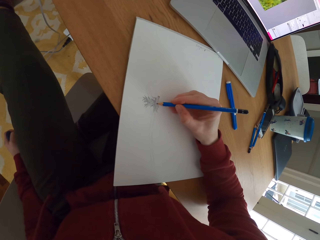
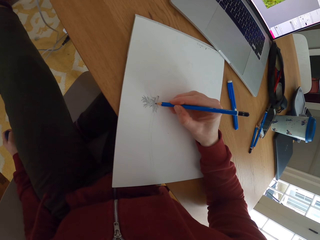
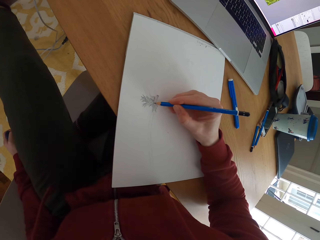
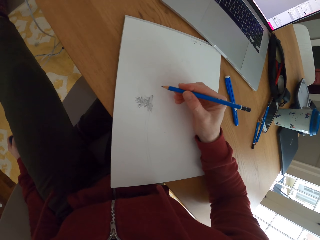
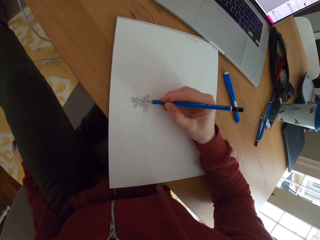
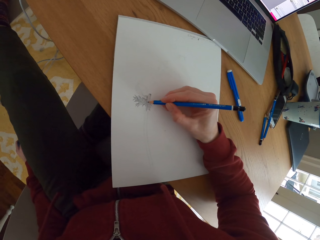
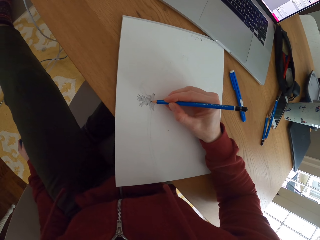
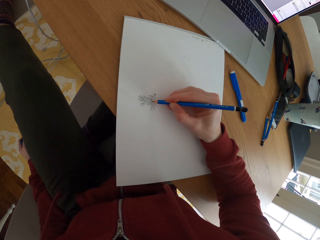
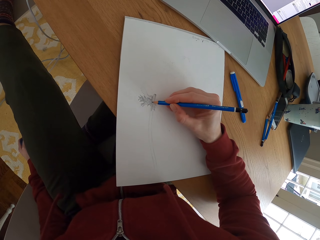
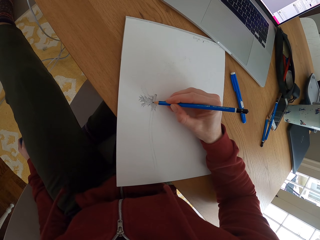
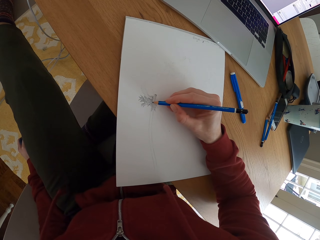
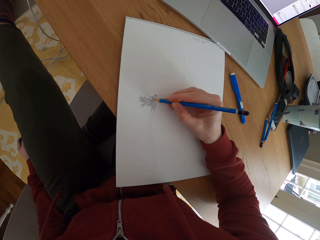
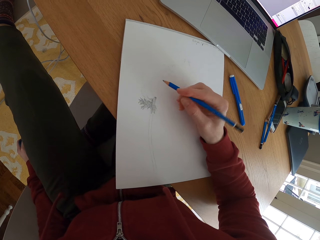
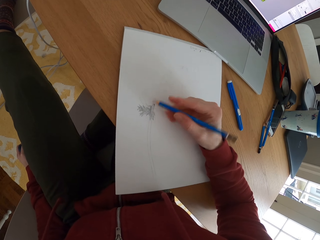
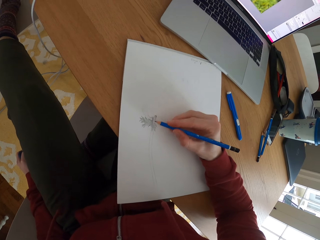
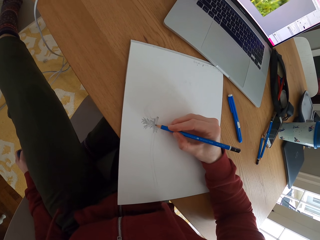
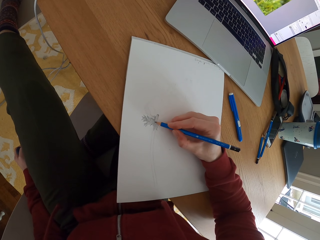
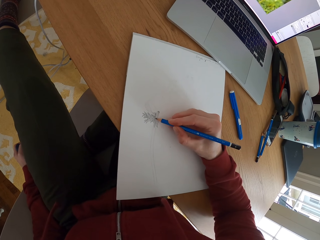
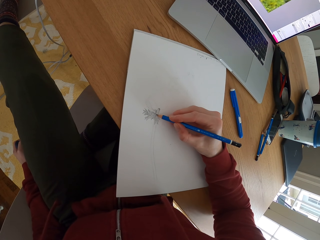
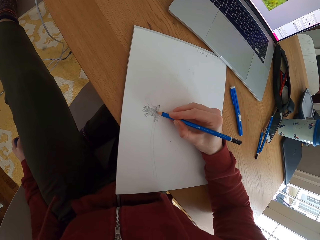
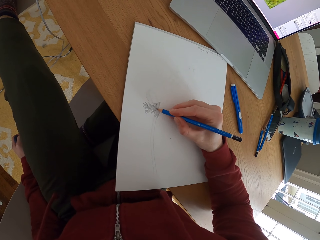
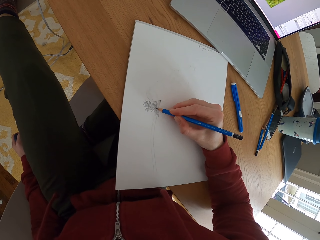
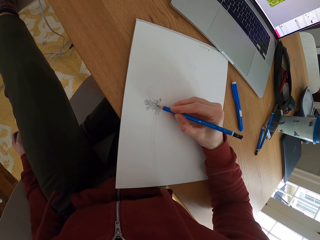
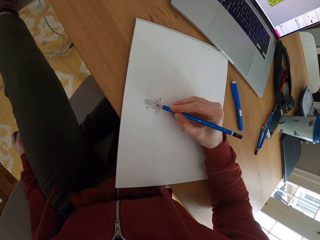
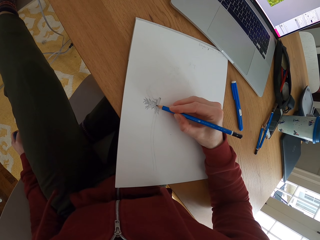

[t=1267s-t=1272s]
The camera wearer draws a sketch.

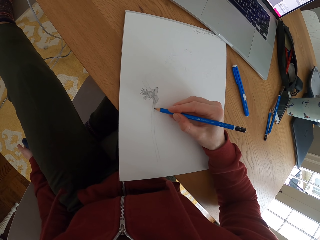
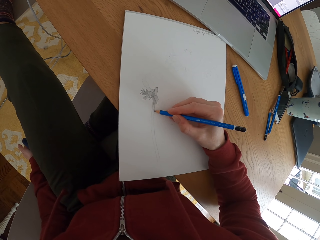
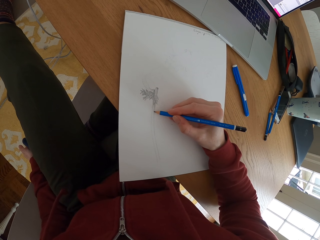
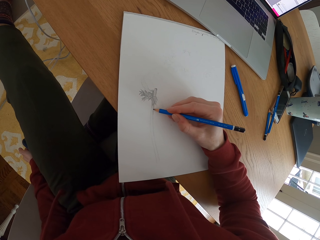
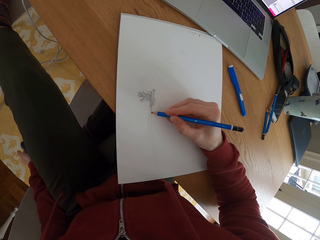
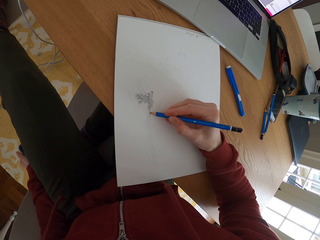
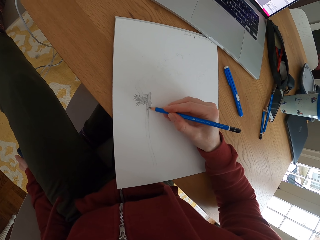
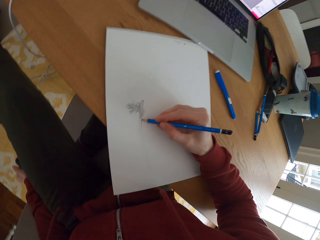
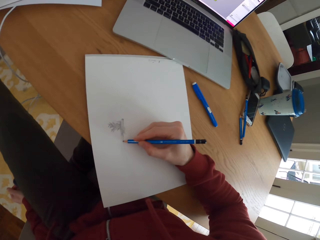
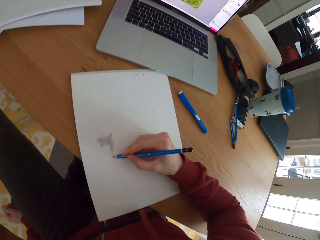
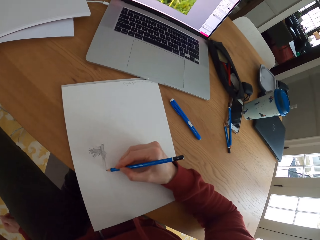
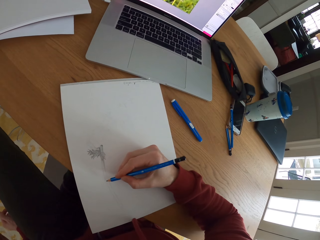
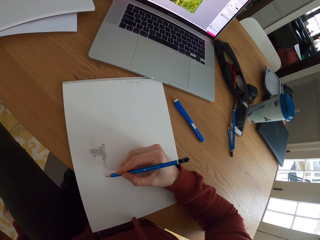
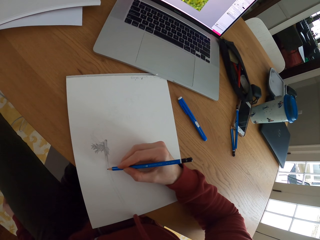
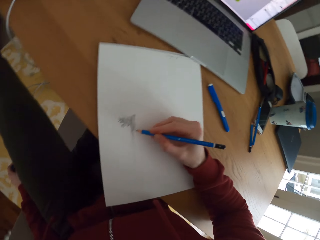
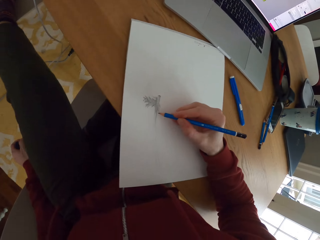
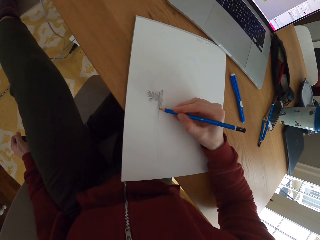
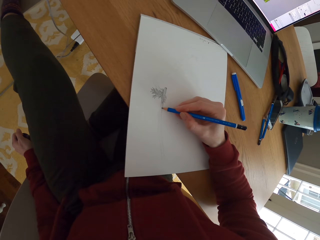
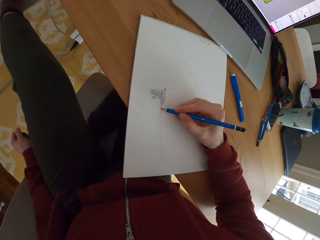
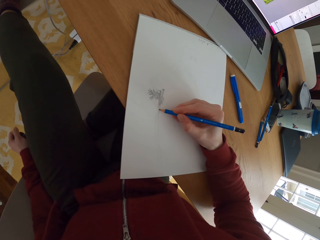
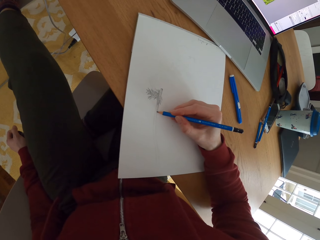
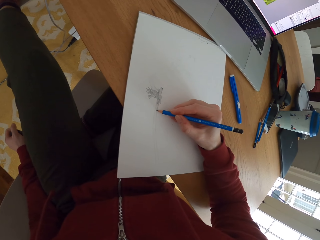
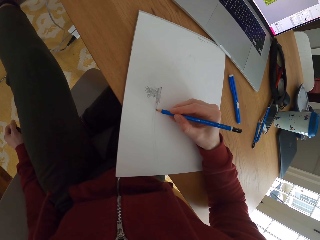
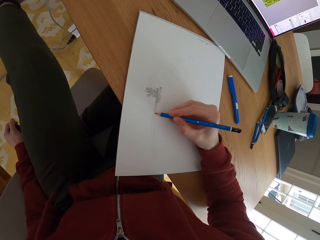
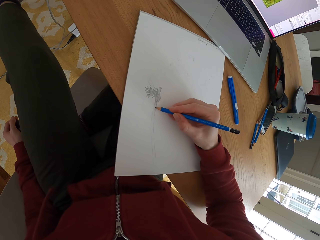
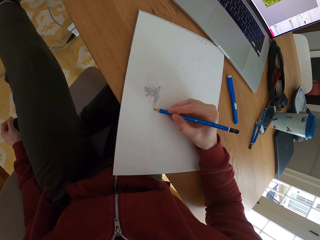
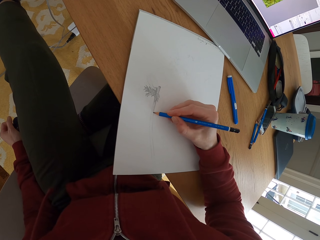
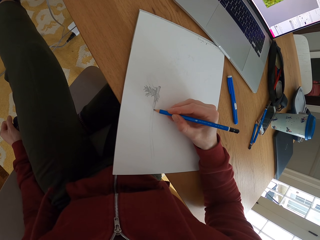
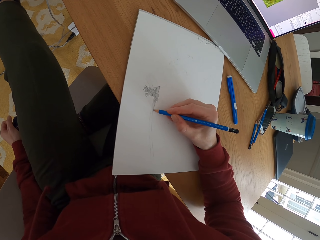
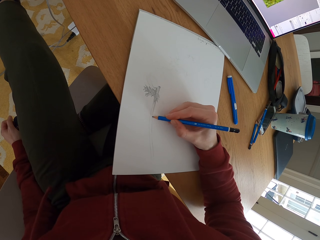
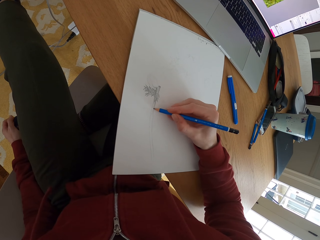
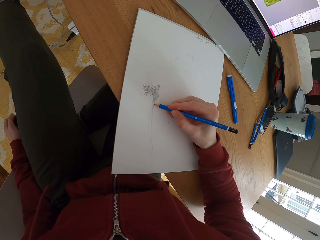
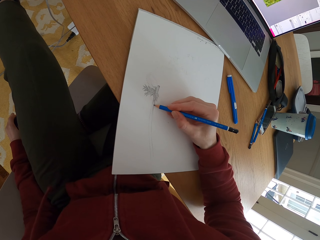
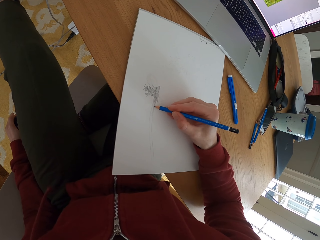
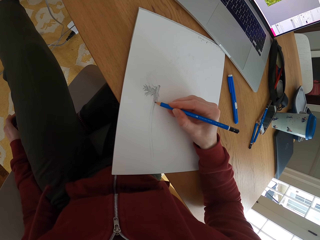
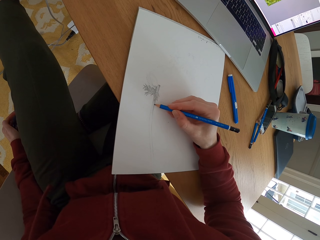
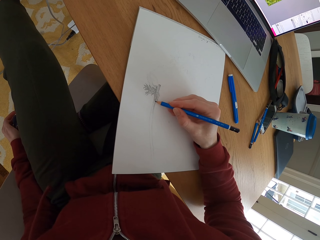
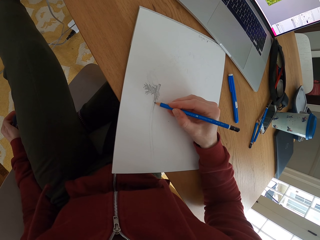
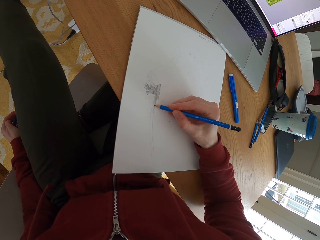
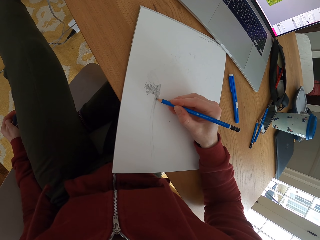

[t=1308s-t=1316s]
The camera wearer stares at the laptop. They draw a sketch.

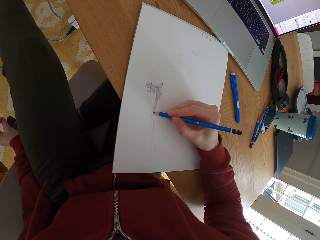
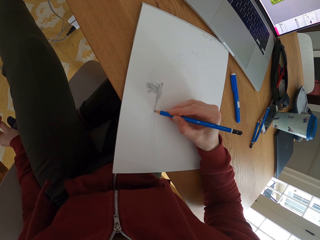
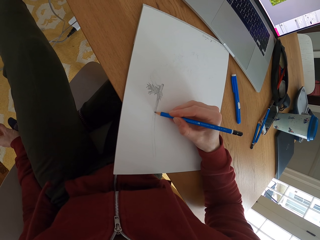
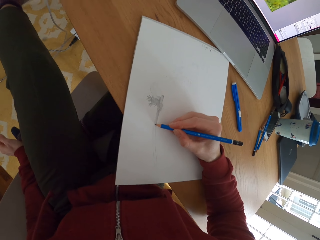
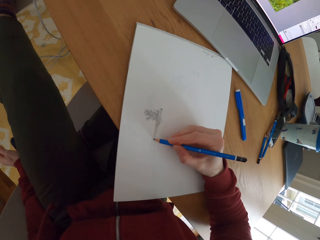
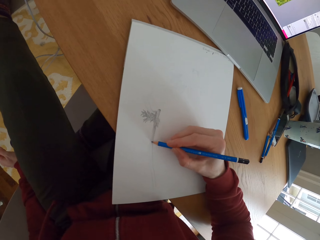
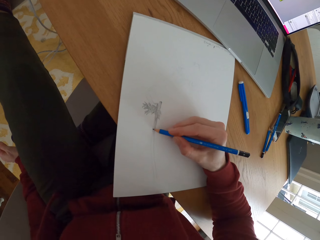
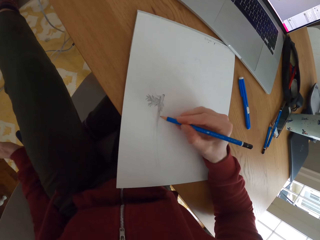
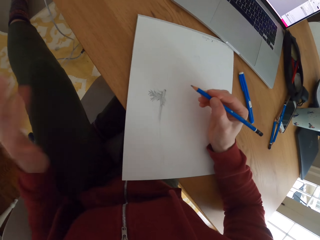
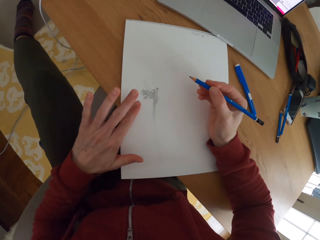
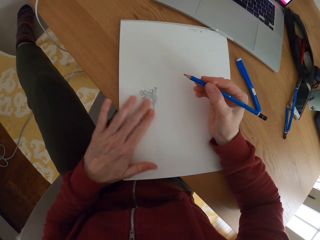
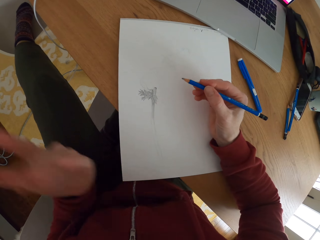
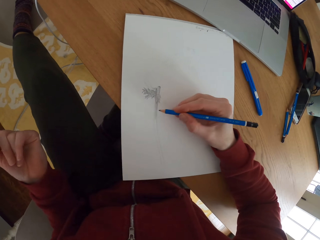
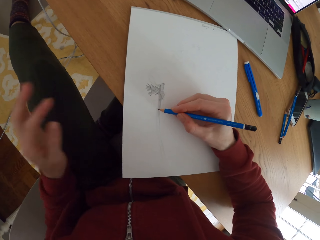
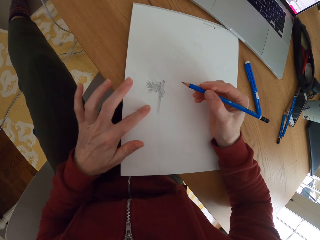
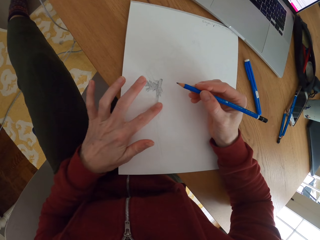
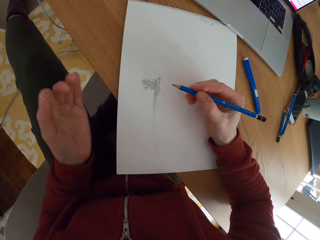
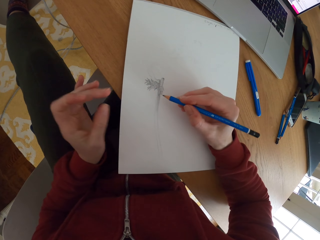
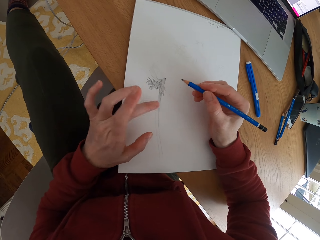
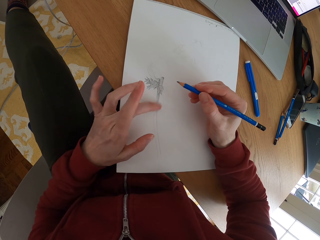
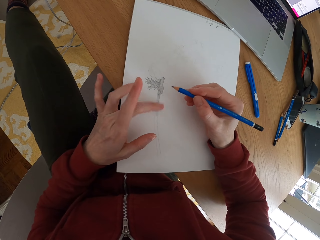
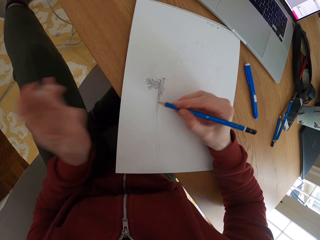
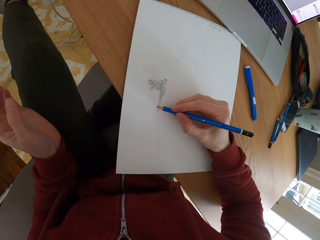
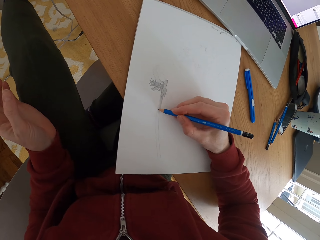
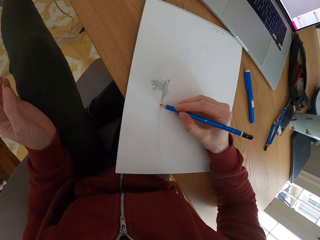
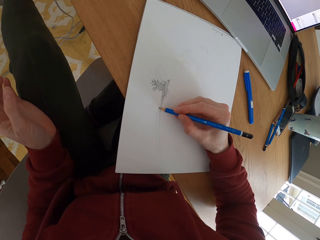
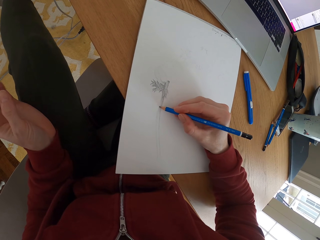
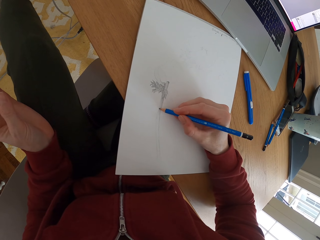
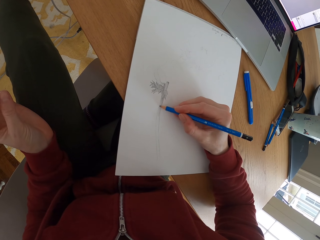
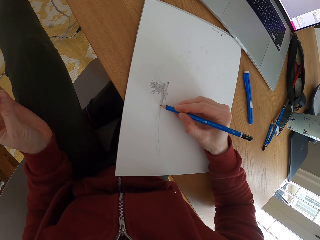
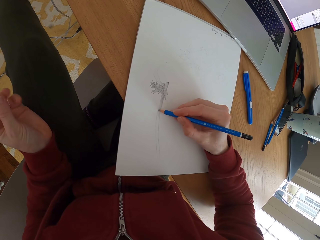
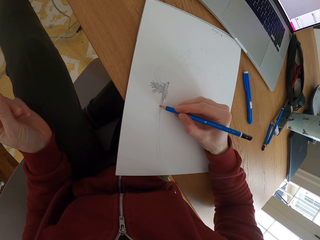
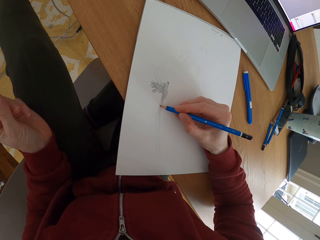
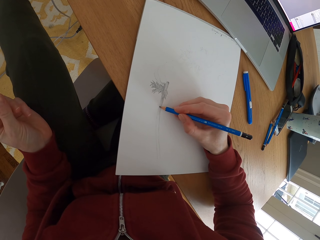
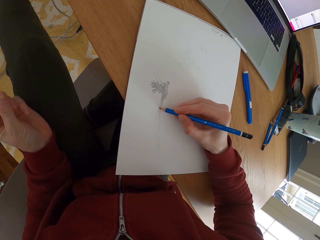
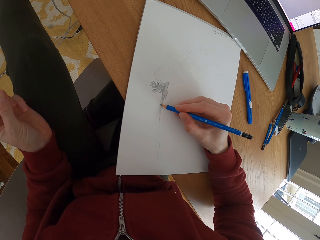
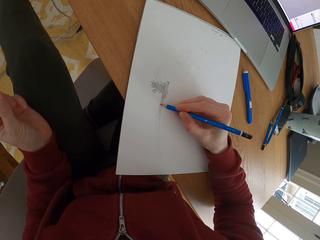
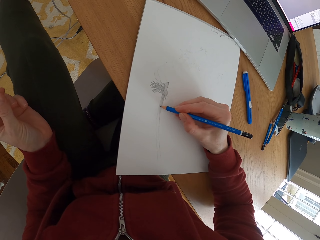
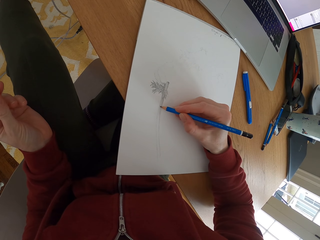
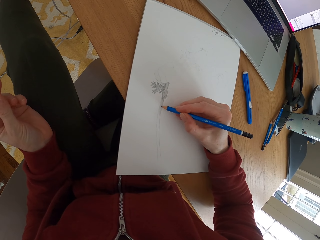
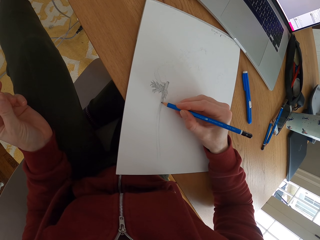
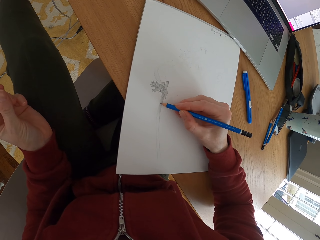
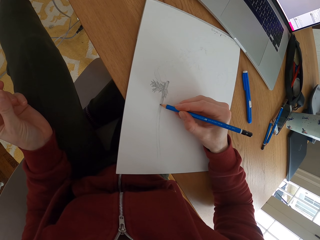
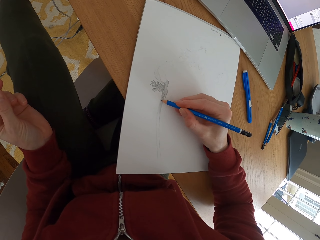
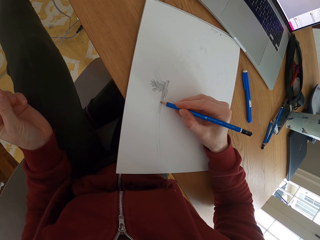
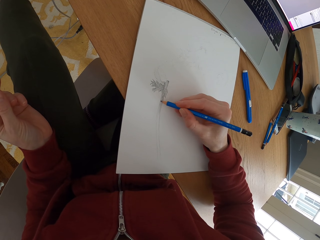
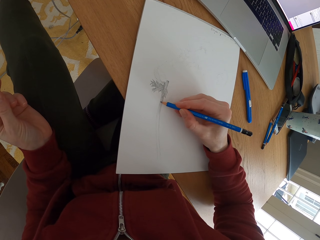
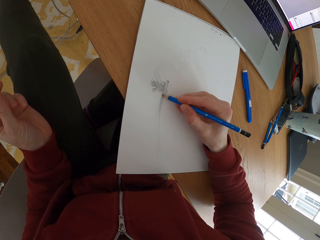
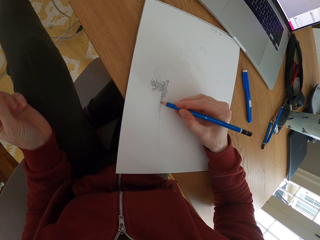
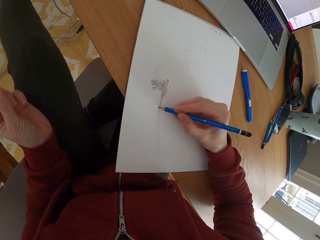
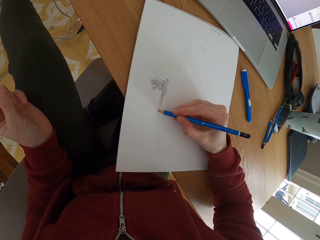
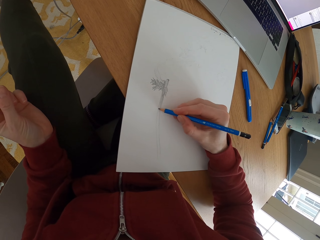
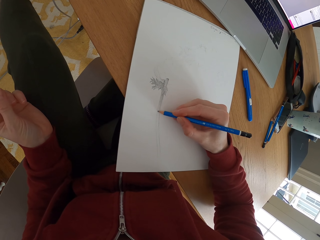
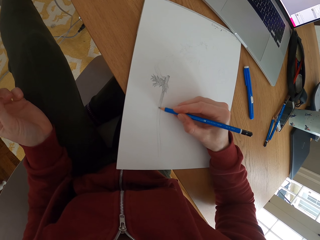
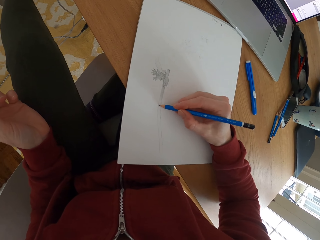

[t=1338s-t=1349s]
The camera wearer wipes the particles from the paper with her left hand. She wipes the sketch with the left hand. She draws on the paper with a pencil.
